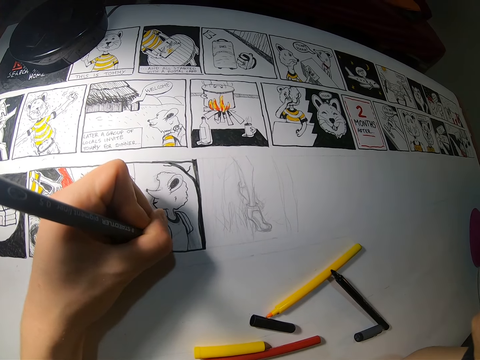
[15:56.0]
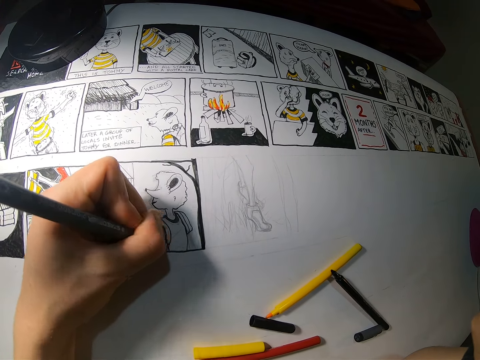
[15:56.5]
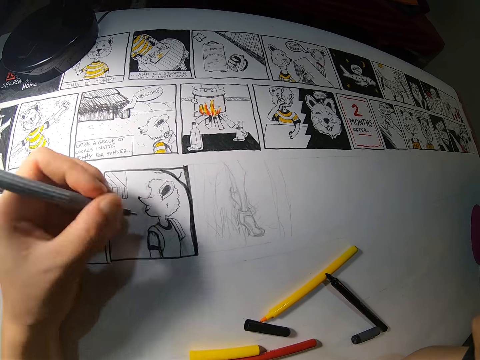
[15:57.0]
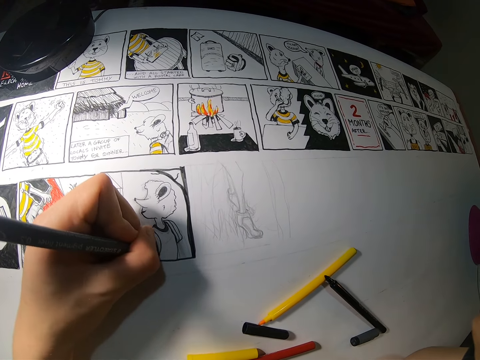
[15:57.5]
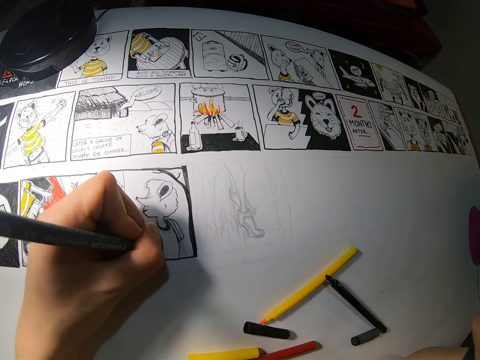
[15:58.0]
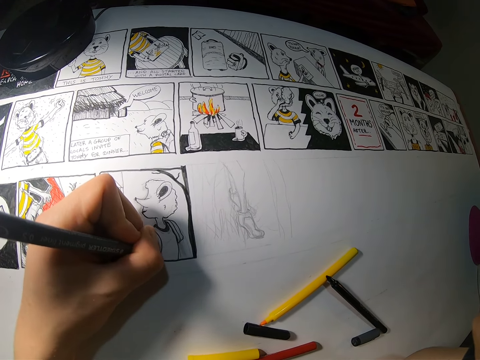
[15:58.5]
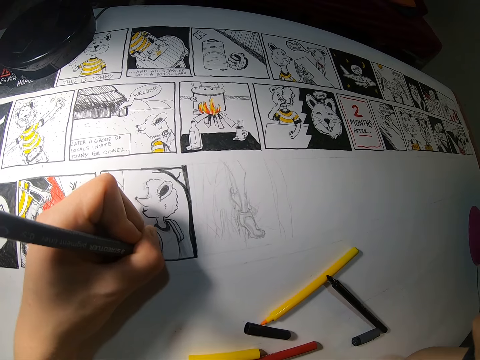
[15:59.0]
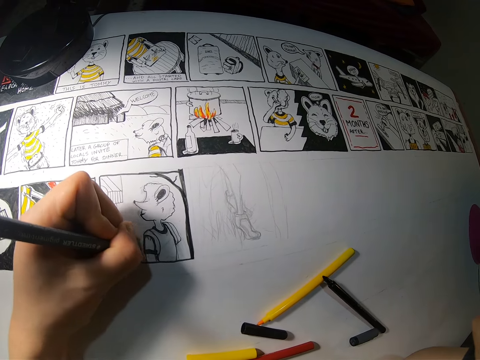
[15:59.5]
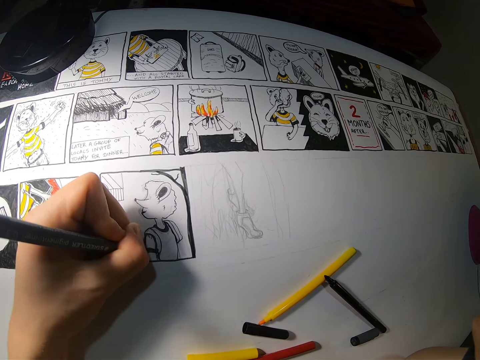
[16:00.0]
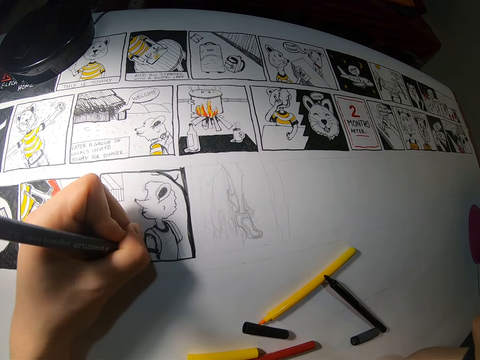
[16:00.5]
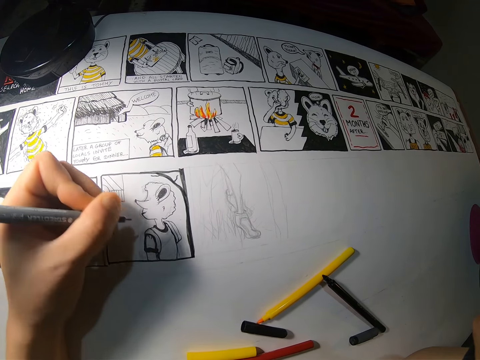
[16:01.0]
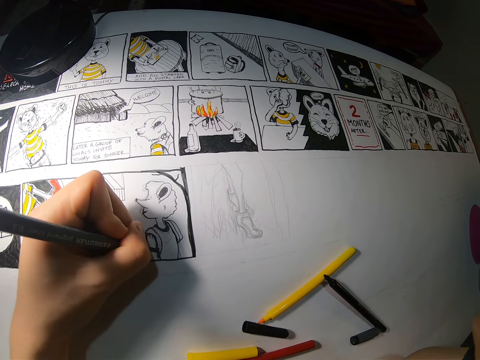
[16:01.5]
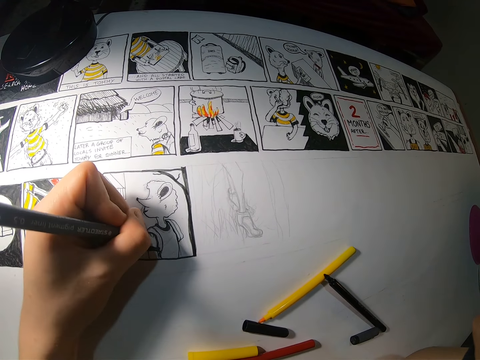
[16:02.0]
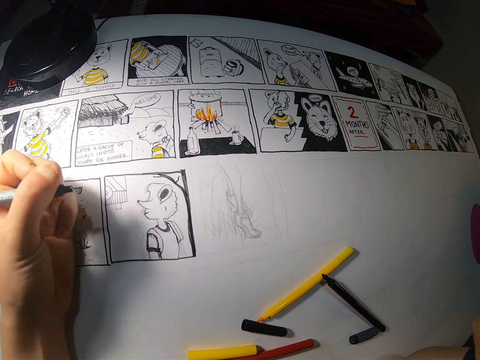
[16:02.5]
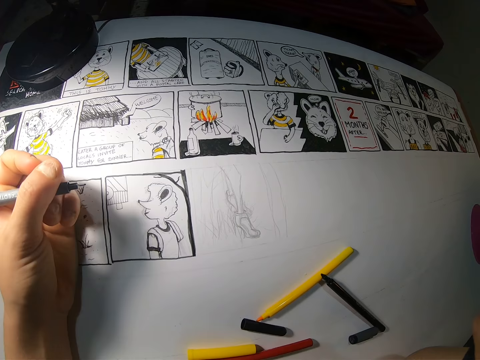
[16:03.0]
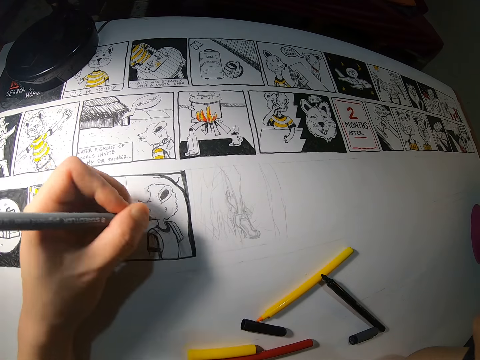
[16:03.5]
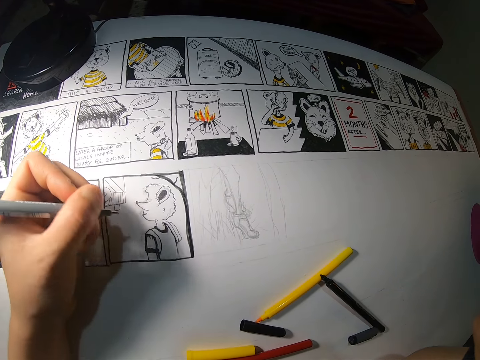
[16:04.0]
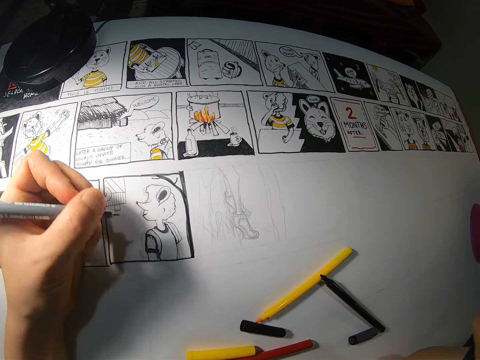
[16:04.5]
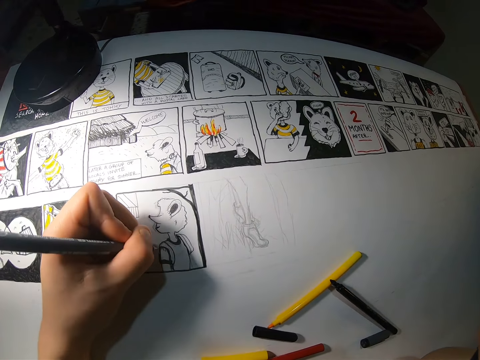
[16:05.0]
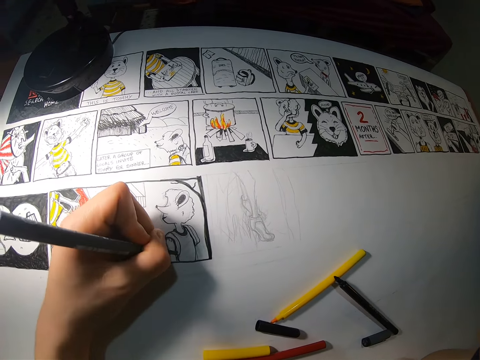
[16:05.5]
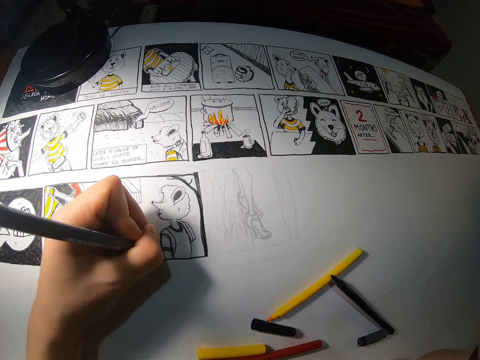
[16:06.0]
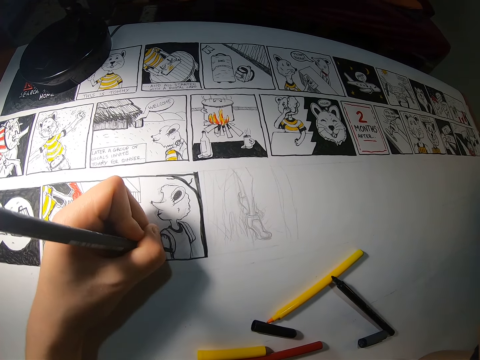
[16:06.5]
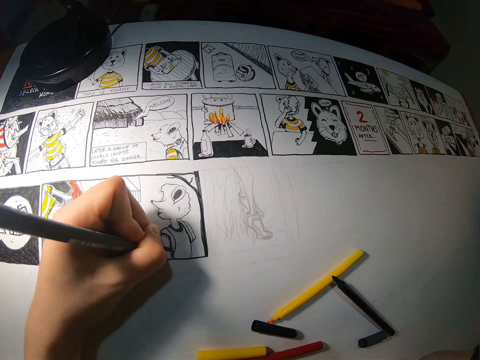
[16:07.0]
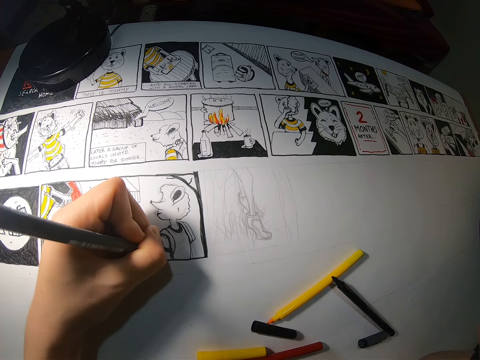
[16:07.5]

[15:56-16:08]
The camera wearer checks the image on the cardboard. She draws on the cardboard with the black marker in her left hand. She checks the image on the cardboard. She draws on the cardboard with the black marker in her left hand.

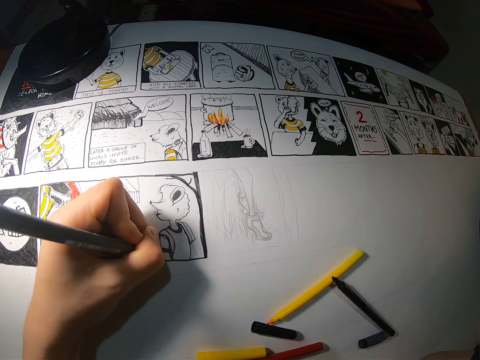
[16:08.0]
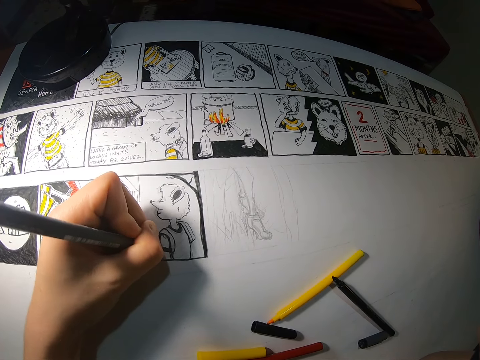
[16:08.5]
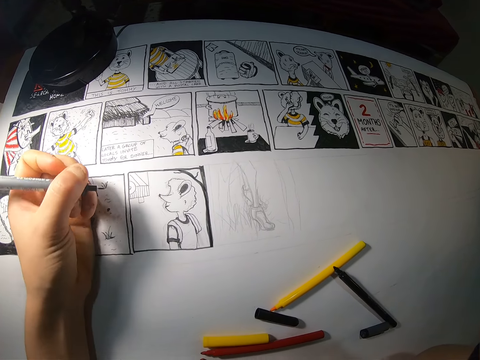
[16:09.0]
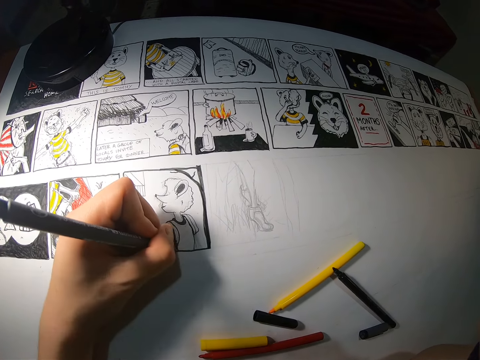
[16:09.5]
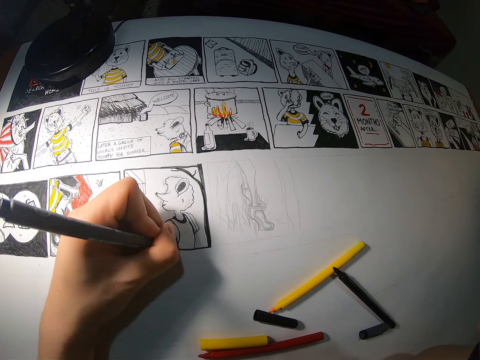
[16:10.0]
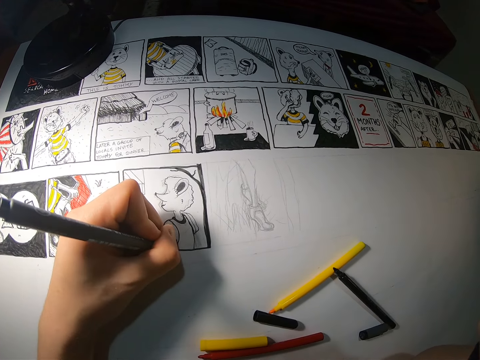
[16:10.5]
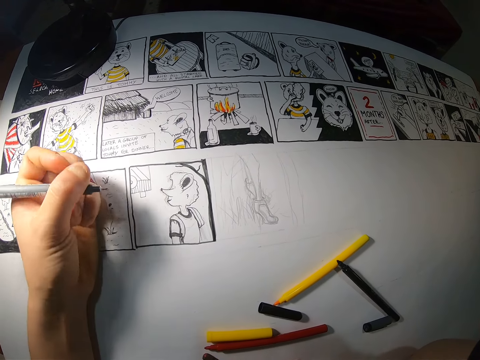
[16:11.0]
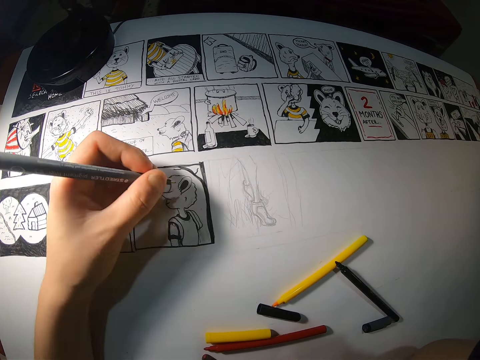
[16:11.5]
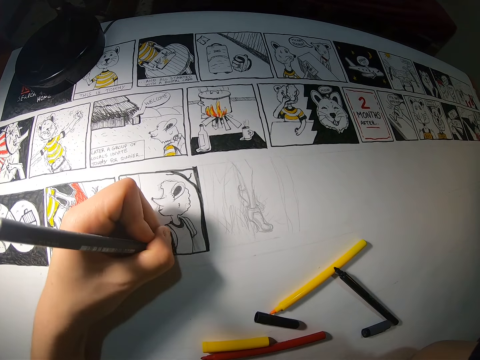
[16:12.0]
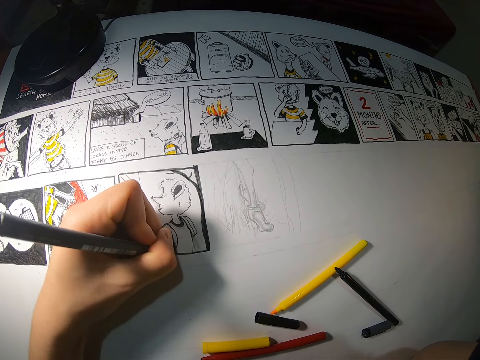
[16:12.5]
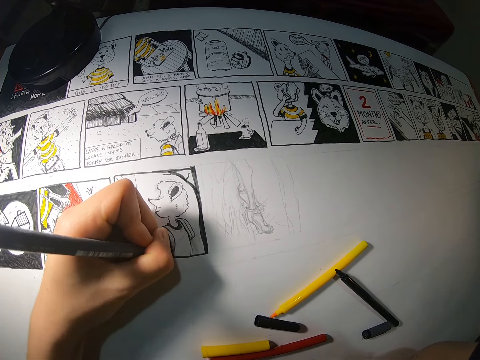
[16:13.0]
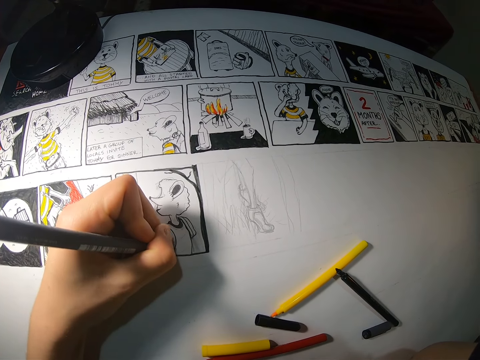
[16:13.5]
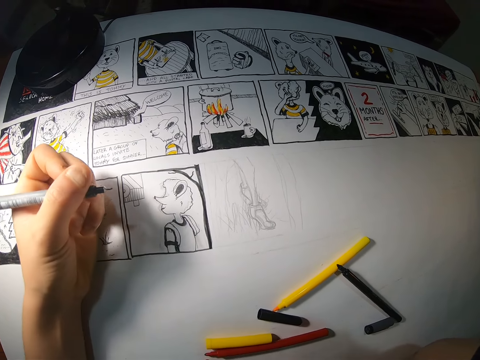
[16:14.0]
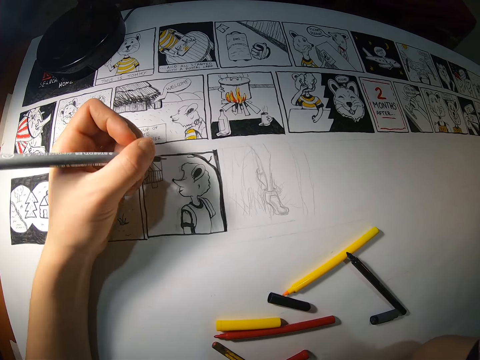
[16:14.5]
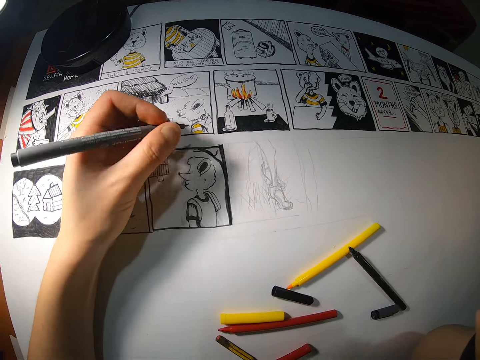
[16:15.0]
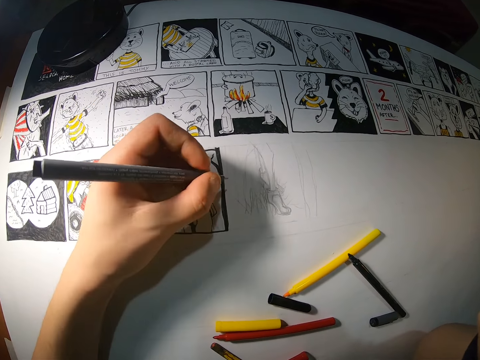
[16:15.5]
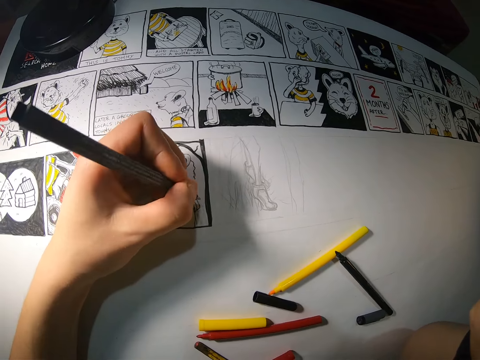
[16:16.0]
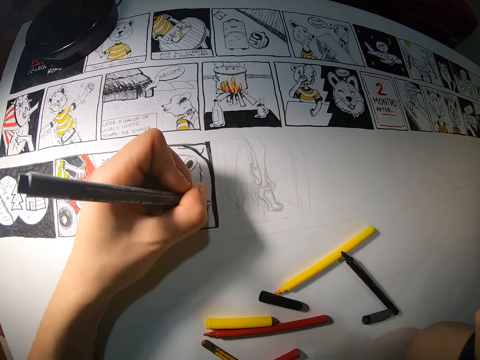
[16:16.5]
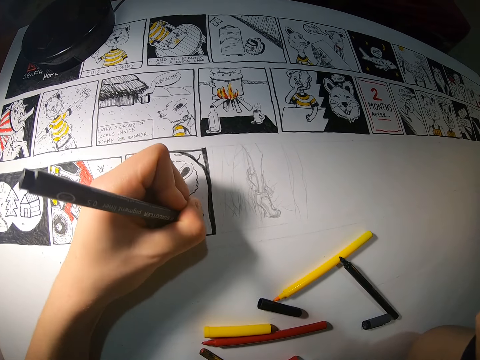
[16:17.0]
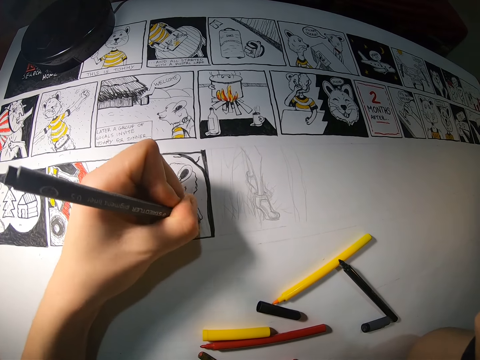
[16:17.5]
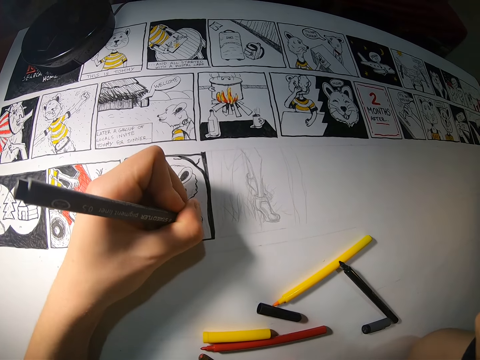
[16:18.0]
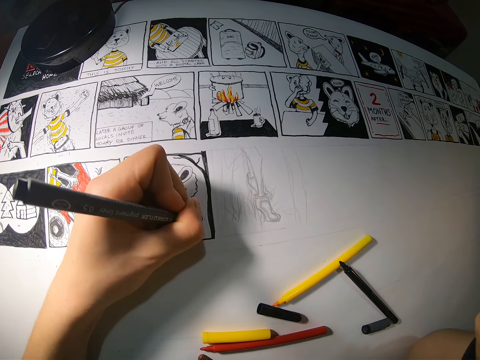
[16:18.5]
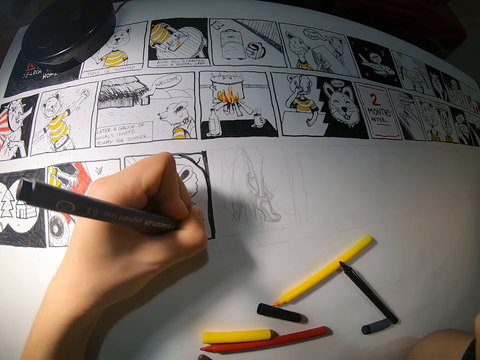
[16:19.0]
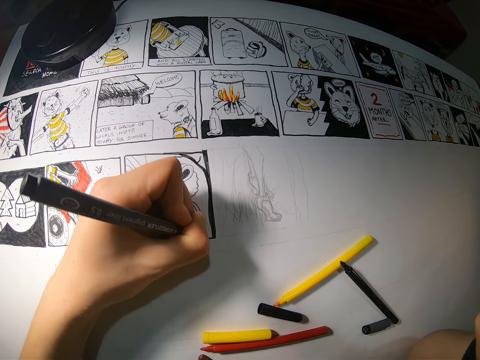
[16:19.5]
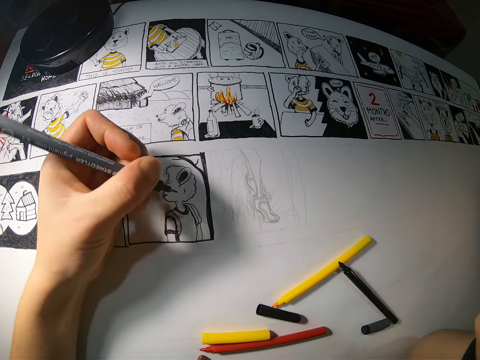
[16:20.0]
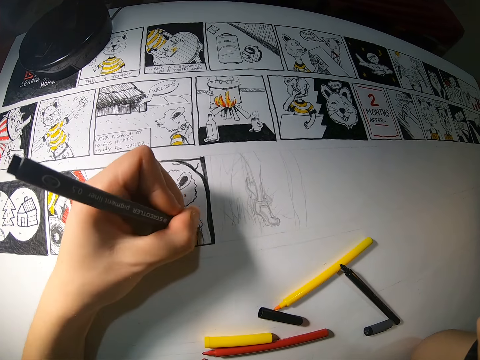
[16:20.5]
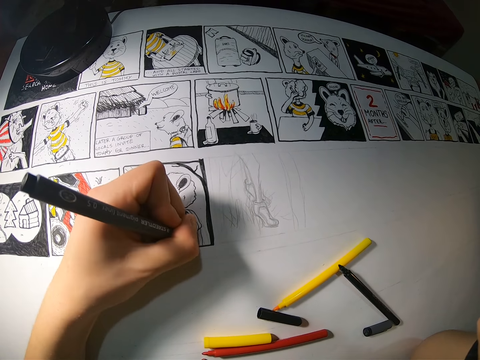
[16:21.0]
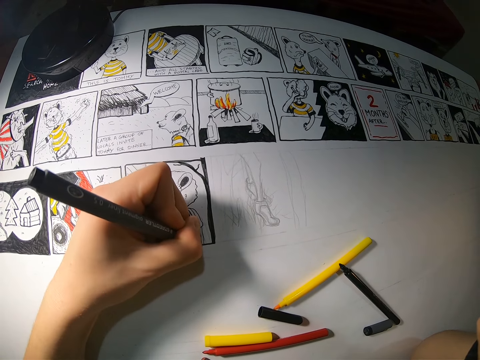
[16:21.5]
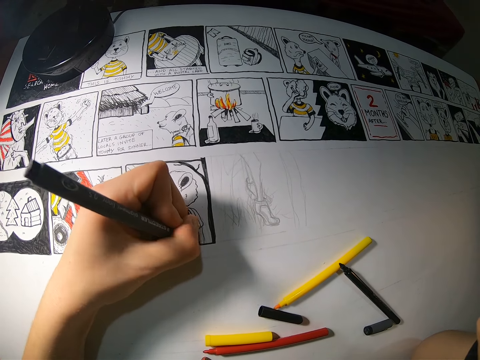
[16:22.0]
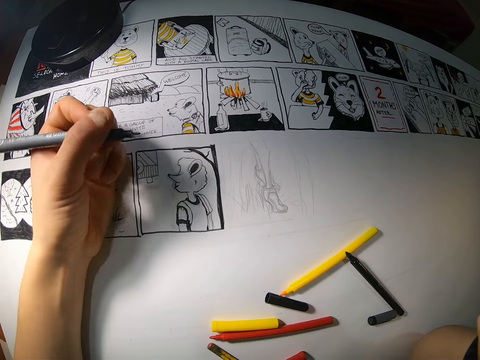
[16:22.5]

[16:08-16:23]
The camera wearer checks the image on the cardboard. She draws on the cardboard with the black marker in her left hand. She checks the image on the cardboard. She draws on the cardboard with the black marker in her left hand. She checks the image on the cardboard. She draws on the cardboard with the black marker in her left hand. She checks the image on the cardboard.
